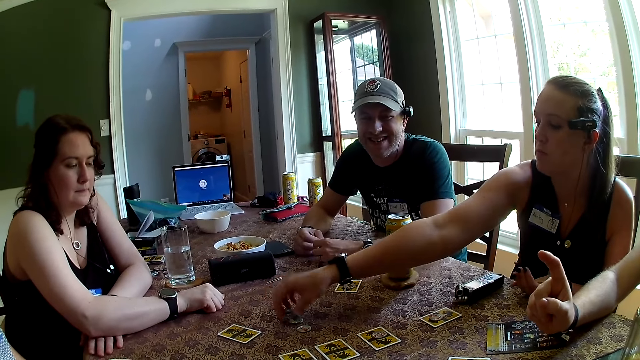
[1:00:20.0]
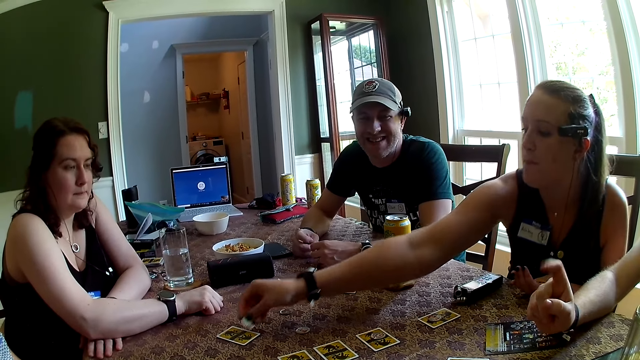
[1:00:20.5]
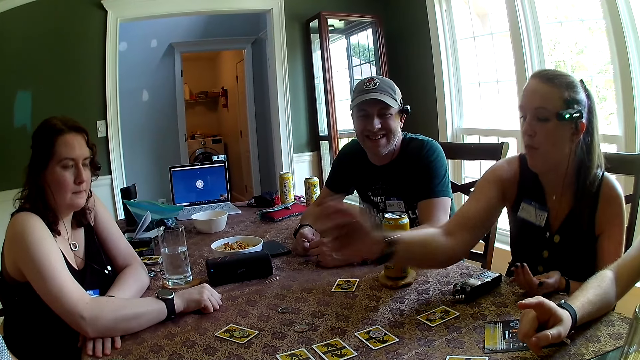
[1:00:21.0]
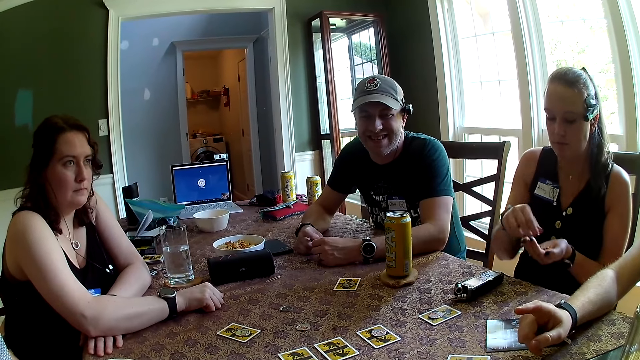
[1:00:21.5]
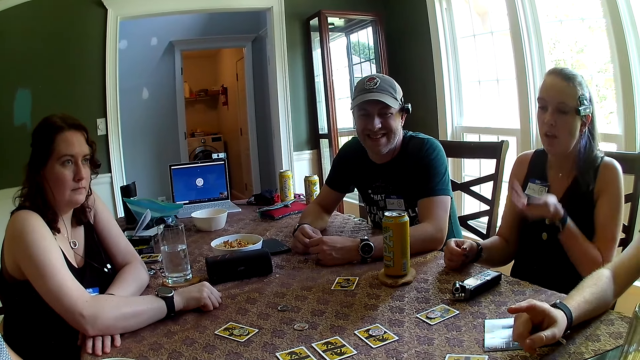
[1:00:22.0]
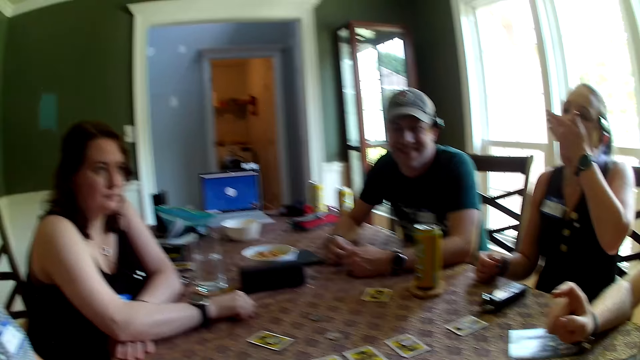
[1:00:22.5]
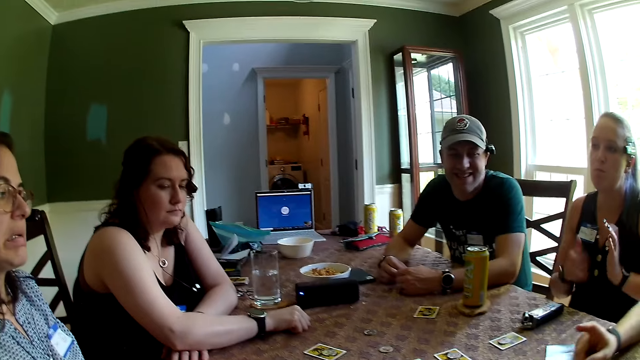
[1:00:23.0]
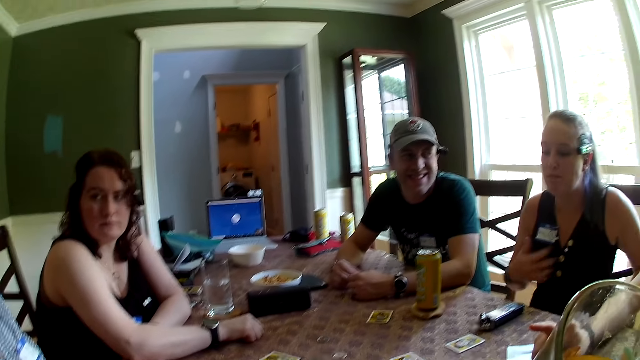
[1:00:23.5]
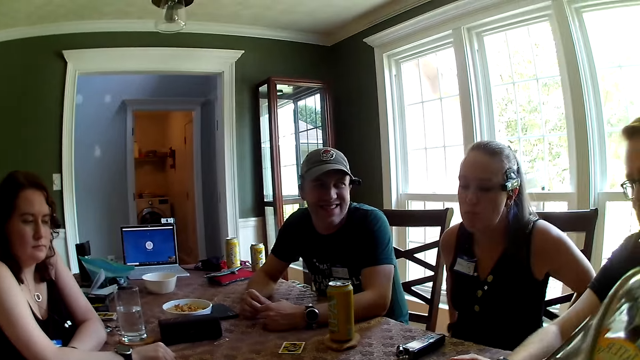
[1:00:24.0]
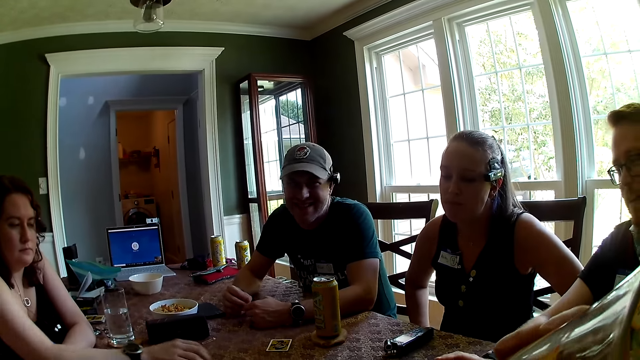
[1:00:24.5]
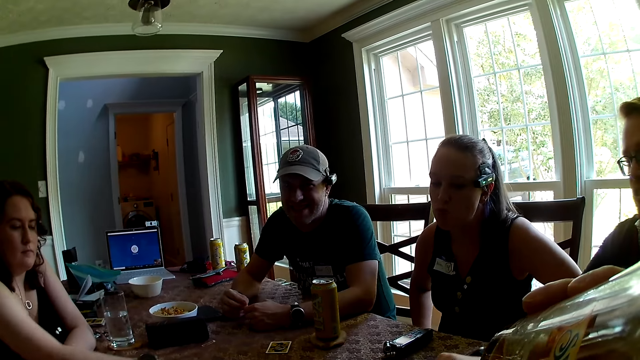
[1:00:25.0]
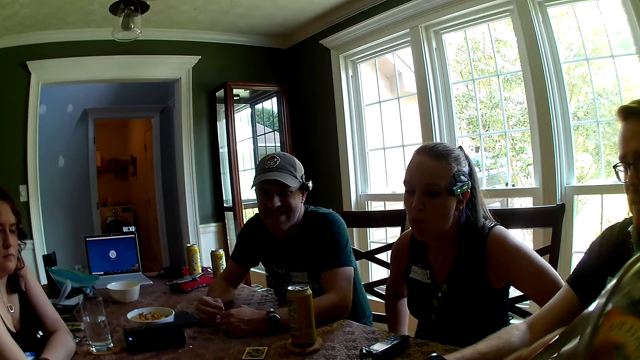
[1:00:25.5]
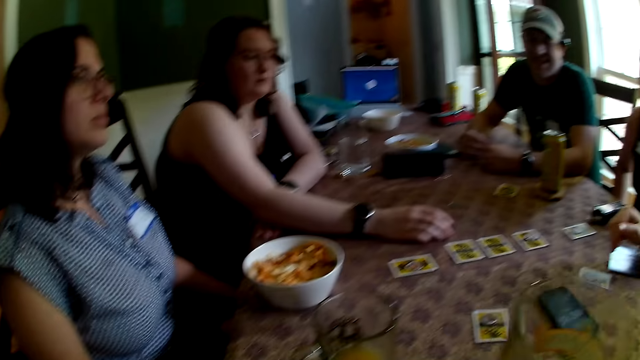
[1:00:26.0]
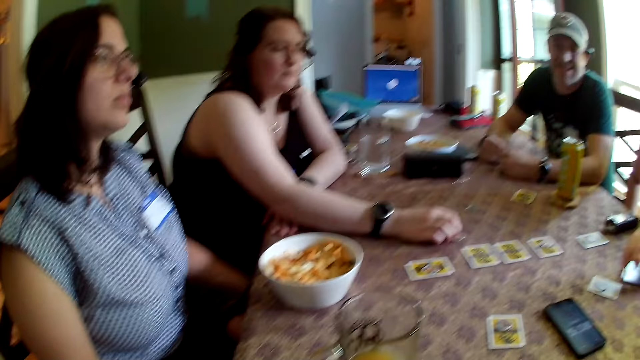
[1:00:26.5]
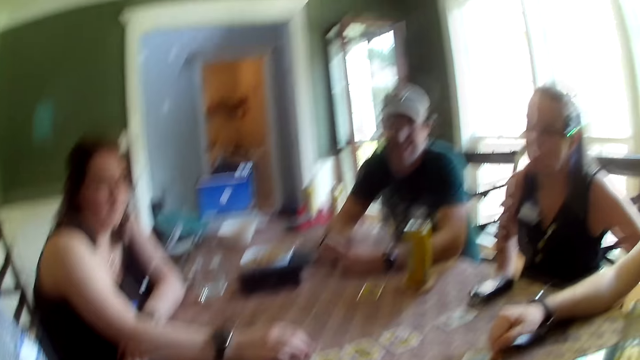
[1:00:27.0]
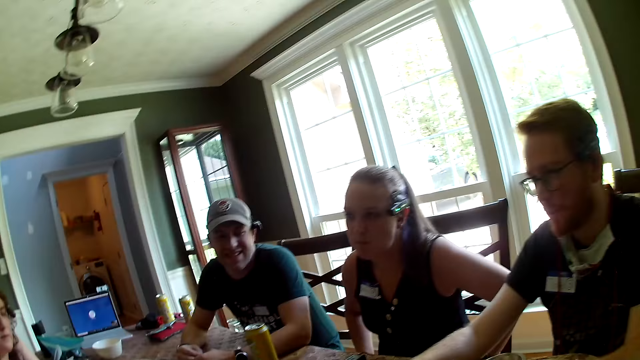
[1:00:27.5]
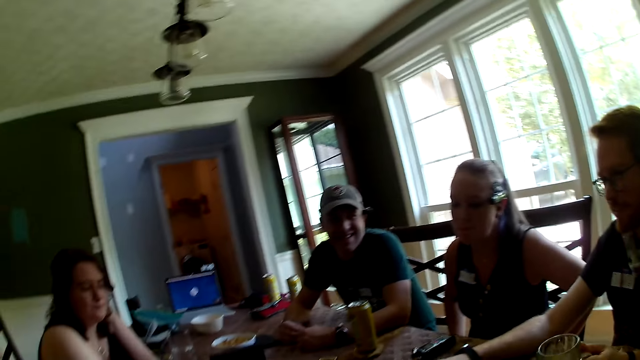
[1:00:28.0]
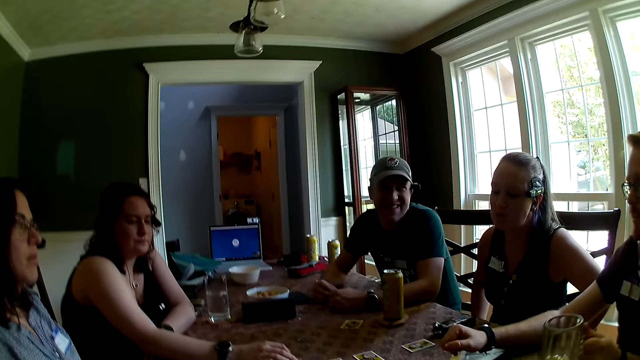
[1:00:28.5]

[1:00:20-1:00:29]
A woman picks a token from the table with her right hand. The woman places the token in her right hand on the card on the table. The woman pours the snacks in her left hand in her mouth. The woman dusts her hands. The camera wearer drinks from his glass cup of juice in his right hand. He places the glass of juice in his right hand on the table.

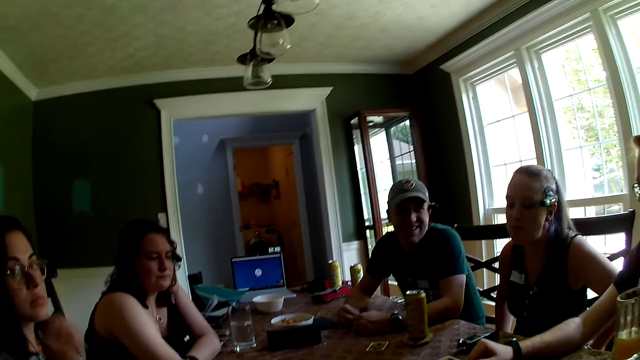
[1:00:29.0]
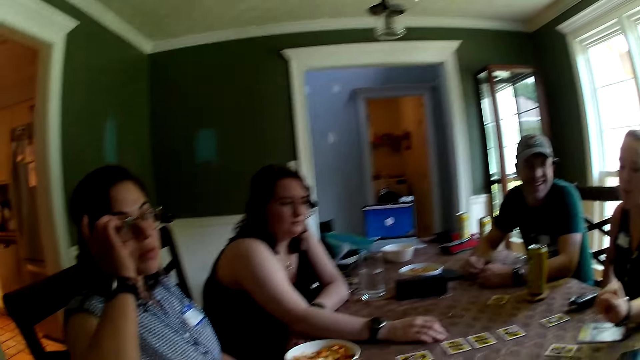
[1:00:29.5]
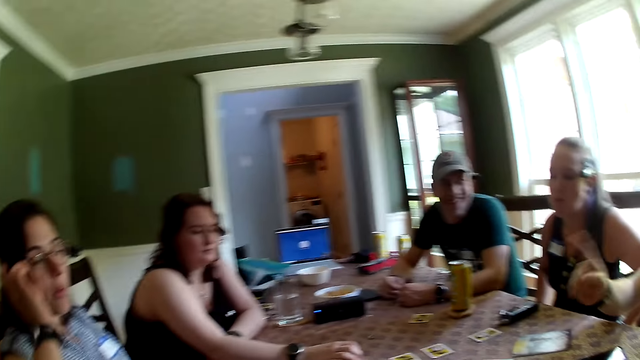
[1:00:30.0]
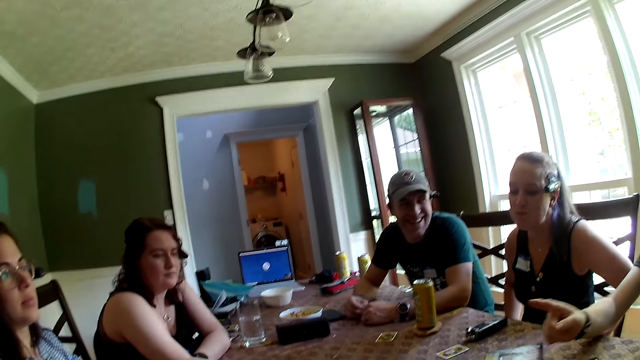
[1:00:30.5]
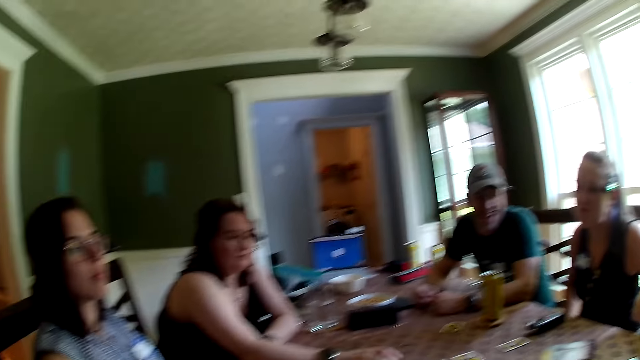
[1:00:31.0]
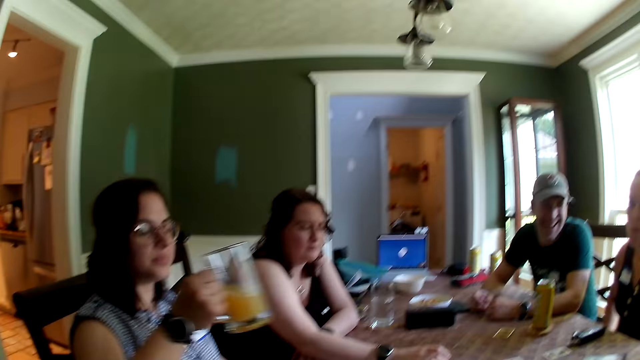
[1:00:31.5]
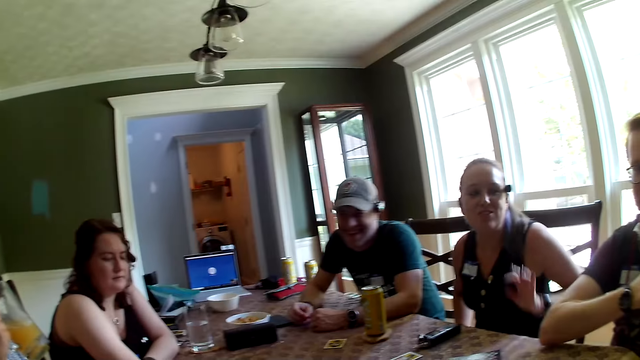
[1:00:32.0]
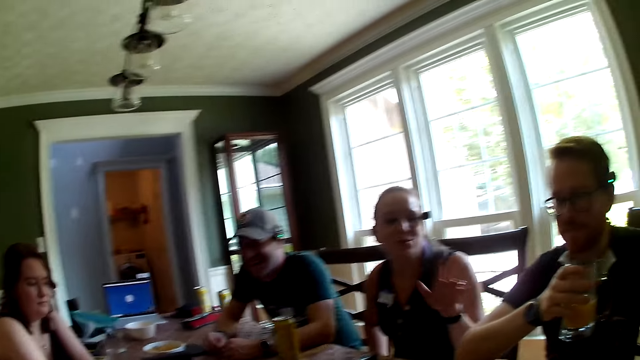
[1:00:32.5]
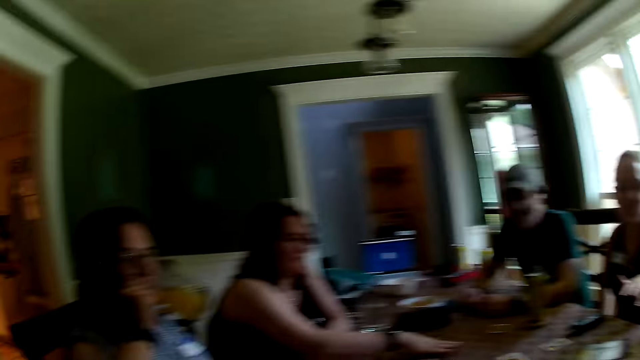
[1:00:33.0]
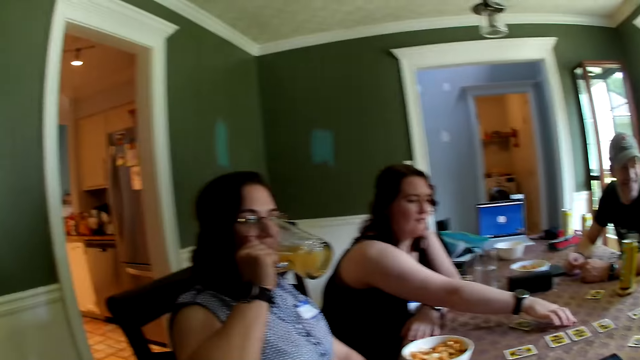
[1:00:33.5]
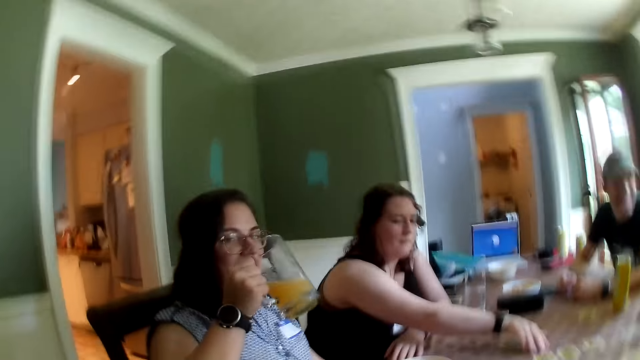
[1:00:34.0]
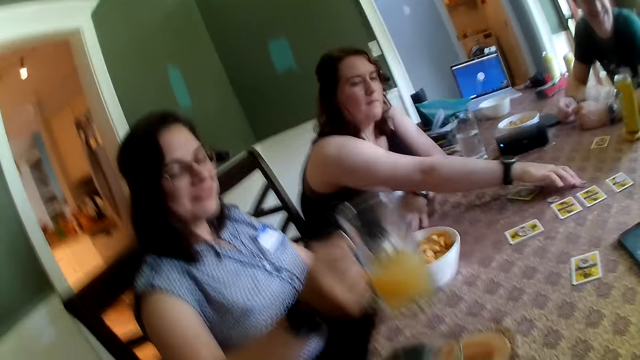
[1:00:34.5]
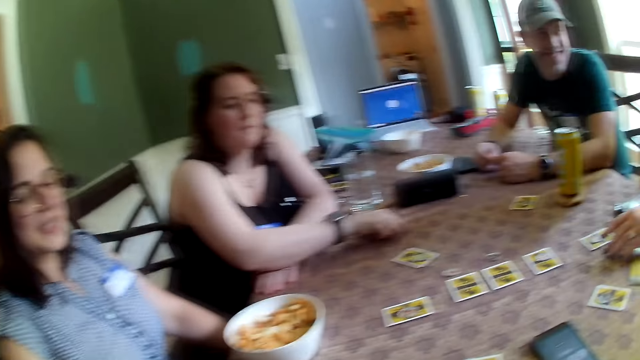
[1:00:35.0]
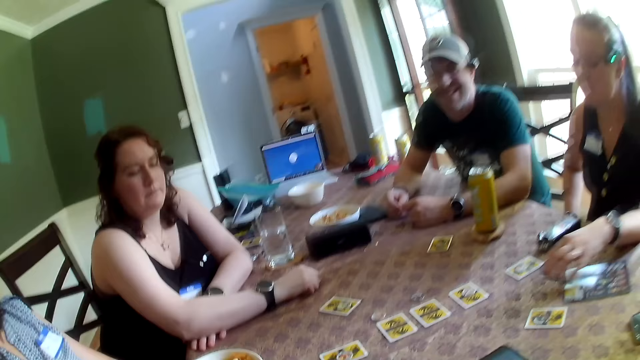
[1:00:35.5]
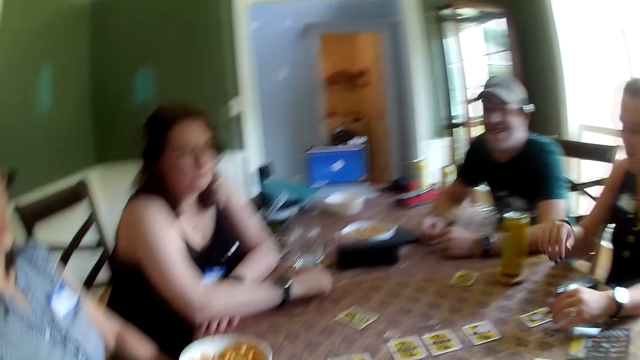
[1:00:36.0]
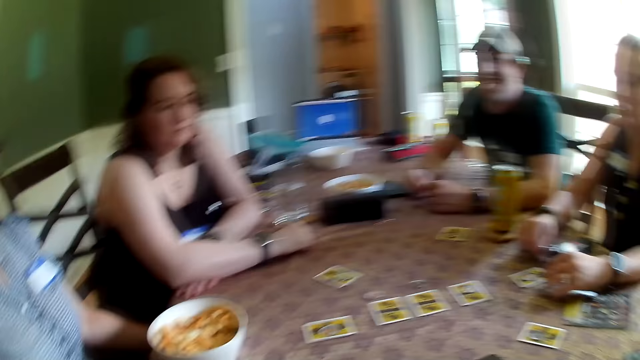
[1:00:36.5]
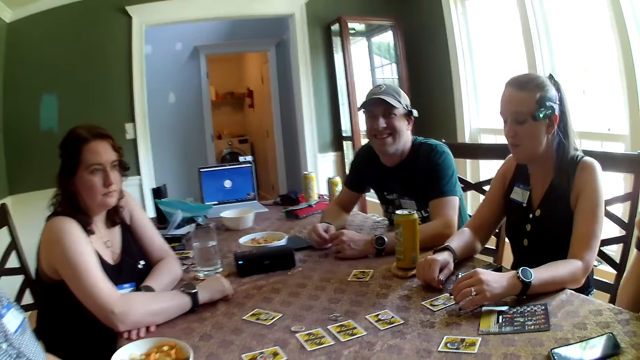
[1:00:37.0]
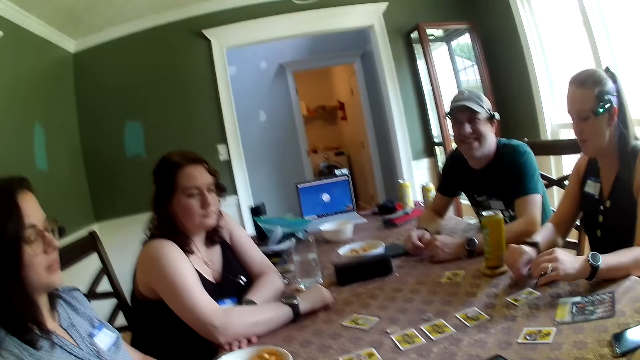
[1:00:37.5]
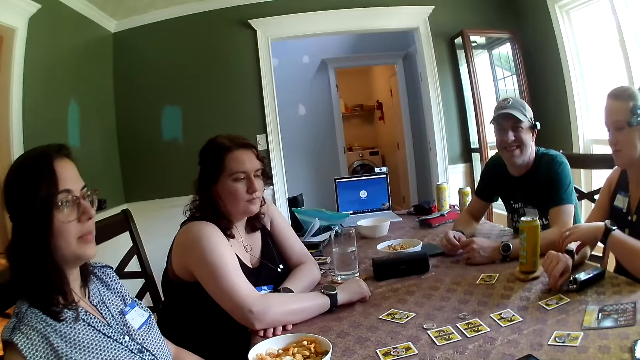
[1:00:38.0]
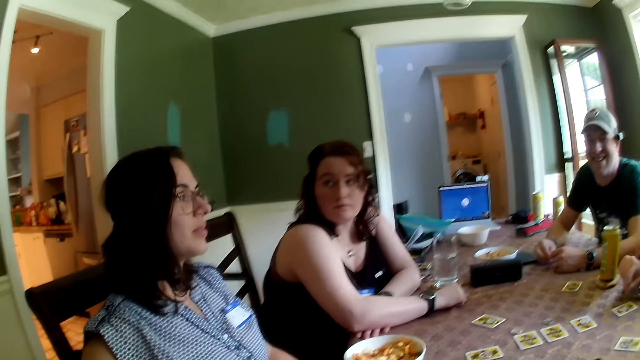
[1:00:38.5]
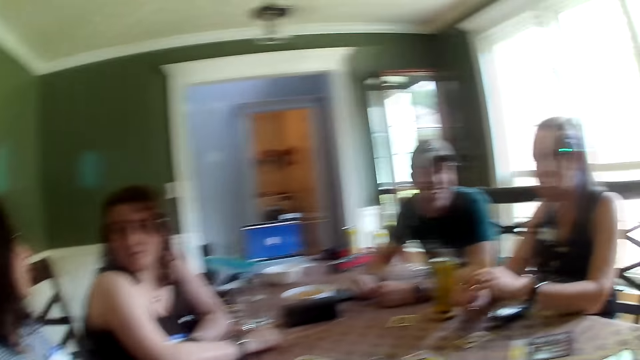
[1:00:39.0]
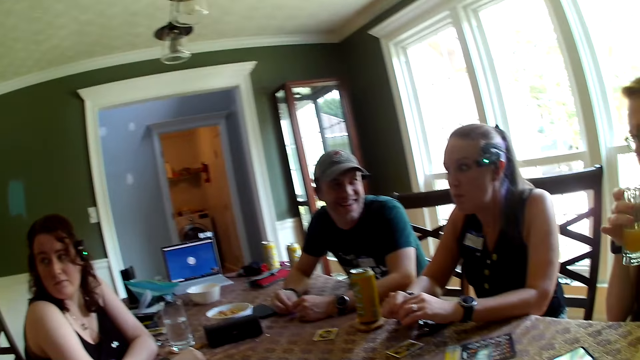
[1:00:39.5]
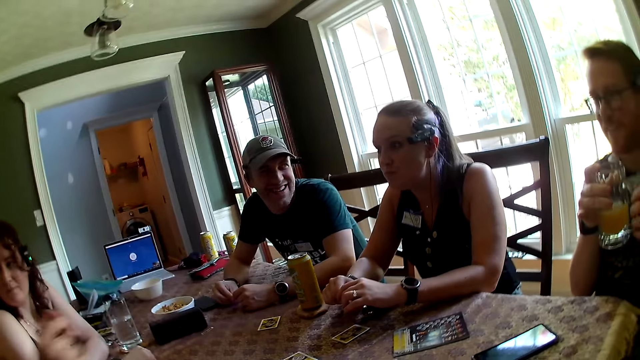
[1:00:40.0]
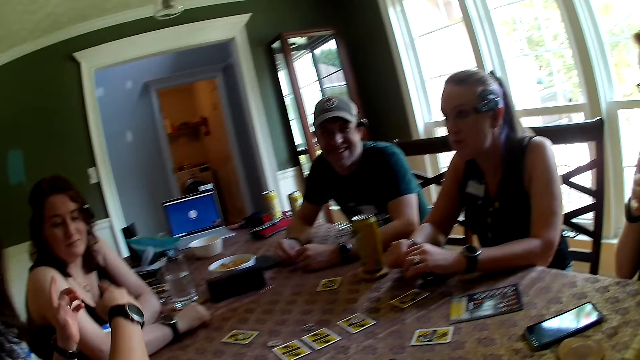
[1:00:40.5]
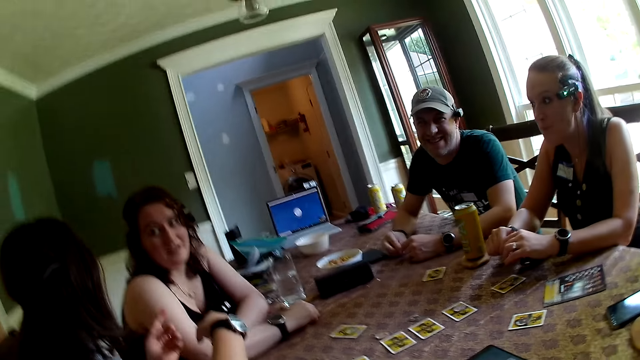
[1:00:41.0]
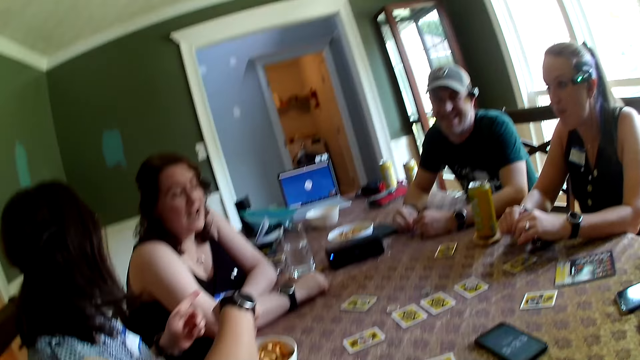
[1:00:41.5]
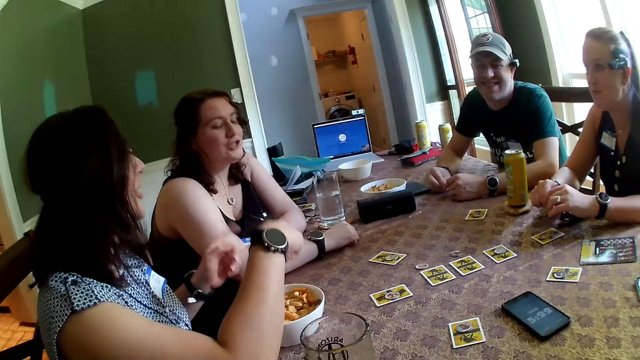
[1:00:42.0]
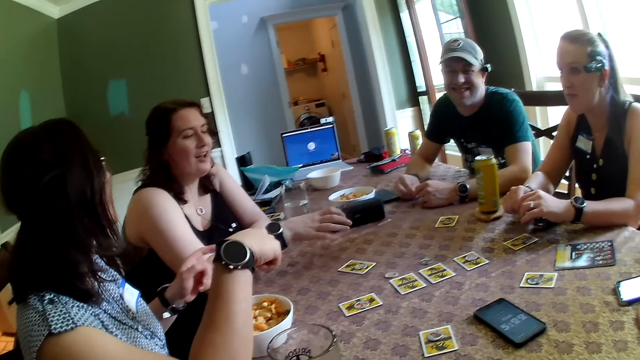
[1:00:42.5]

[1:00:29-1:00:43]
The camera wearer talks to a man. A woman sips from her glass of juice in her right hand. Another woman taps a token from the table with her hand. A third woman places the glass of juice in her right hand on the table. A fourth woman adjusts the wristwatch on her right wrist with her left hand. Another man passes his glass of juice from his right hand to his left hand. The first woman converses with the second woman.
